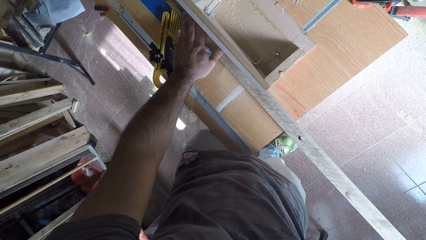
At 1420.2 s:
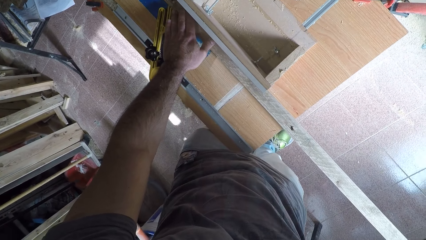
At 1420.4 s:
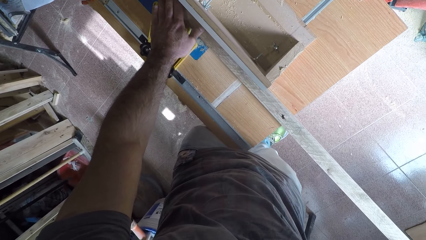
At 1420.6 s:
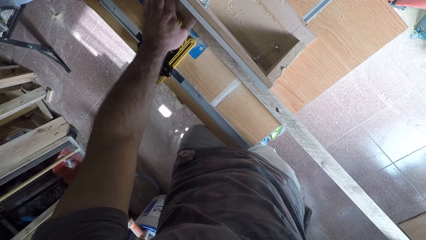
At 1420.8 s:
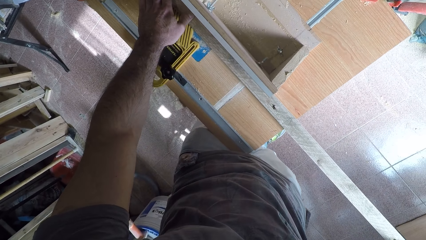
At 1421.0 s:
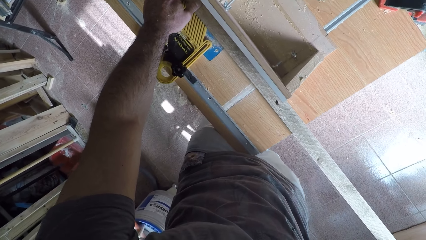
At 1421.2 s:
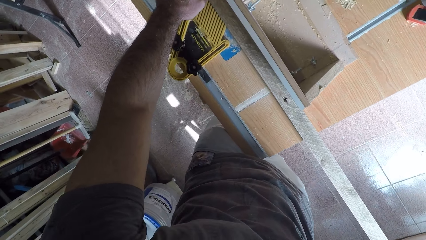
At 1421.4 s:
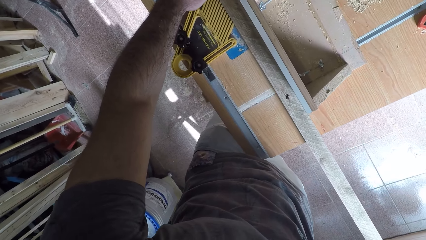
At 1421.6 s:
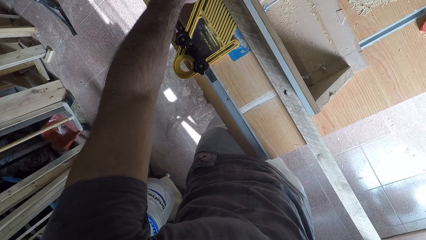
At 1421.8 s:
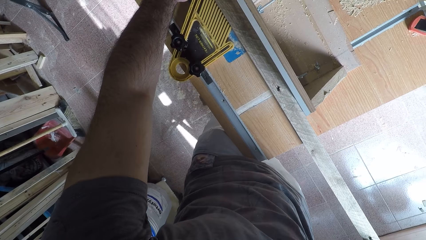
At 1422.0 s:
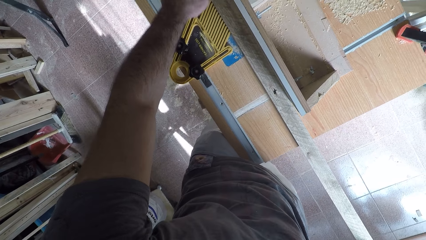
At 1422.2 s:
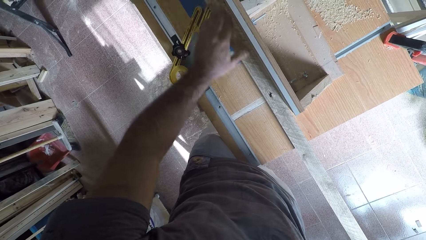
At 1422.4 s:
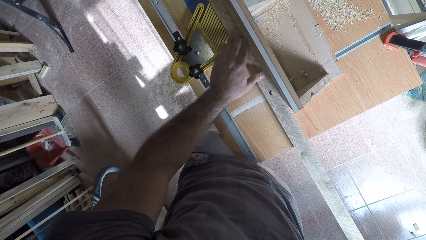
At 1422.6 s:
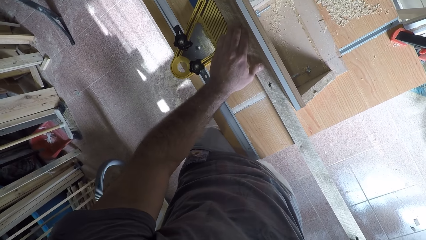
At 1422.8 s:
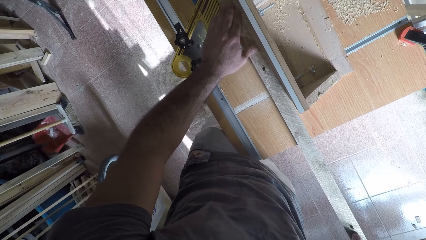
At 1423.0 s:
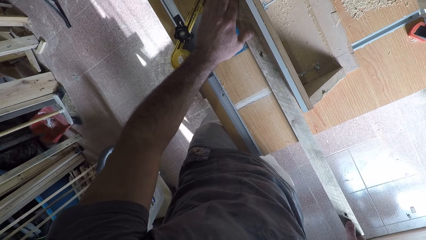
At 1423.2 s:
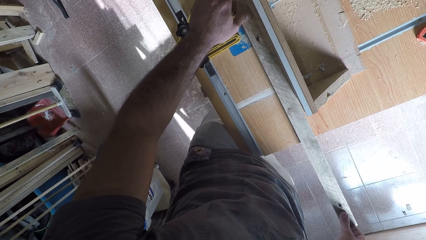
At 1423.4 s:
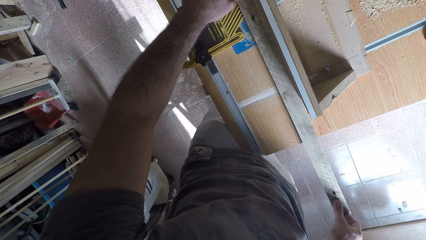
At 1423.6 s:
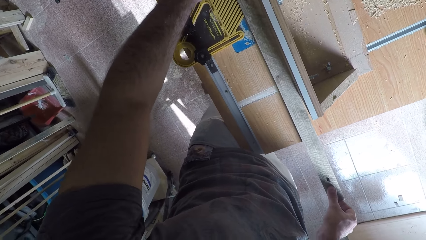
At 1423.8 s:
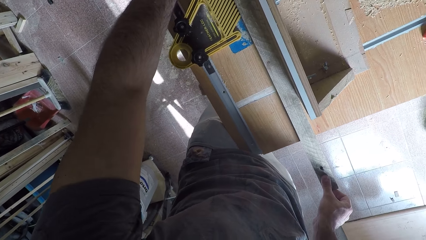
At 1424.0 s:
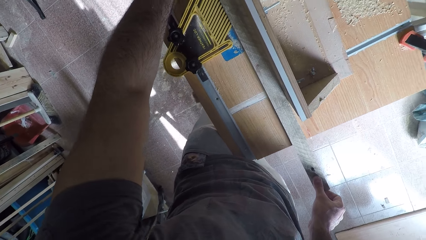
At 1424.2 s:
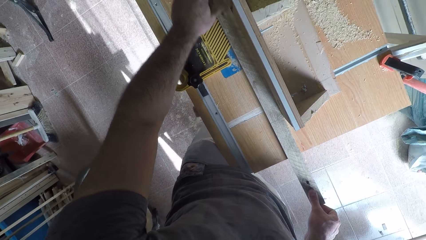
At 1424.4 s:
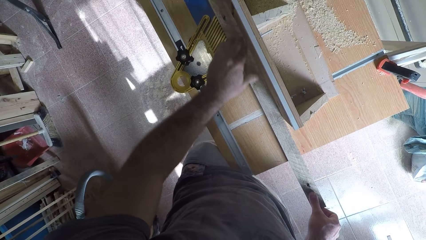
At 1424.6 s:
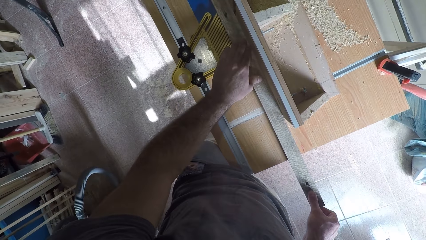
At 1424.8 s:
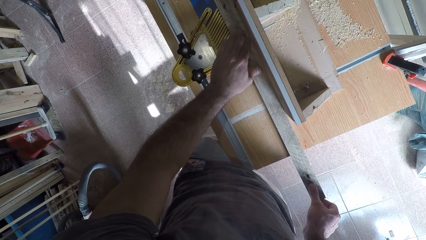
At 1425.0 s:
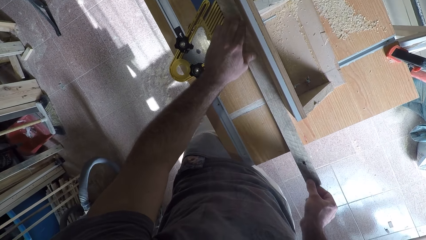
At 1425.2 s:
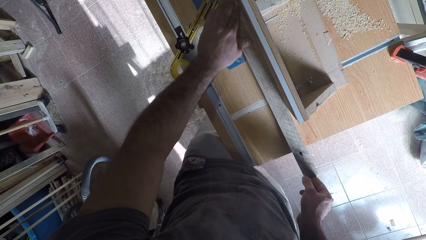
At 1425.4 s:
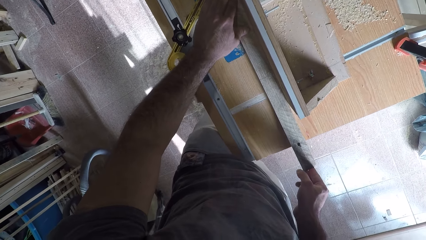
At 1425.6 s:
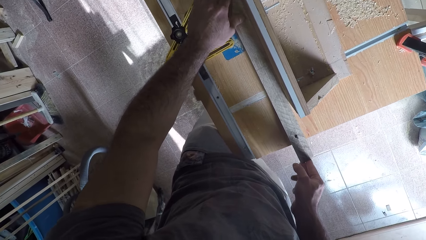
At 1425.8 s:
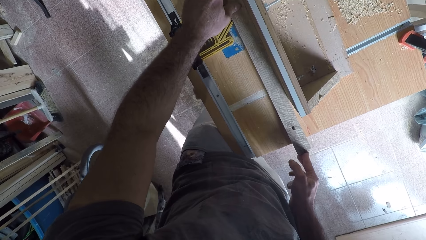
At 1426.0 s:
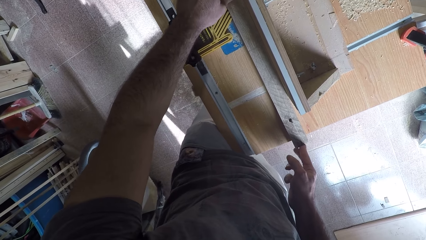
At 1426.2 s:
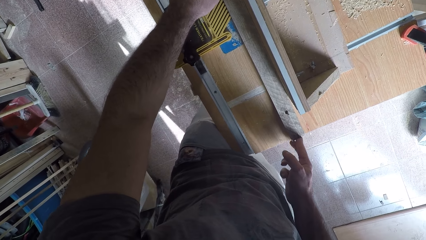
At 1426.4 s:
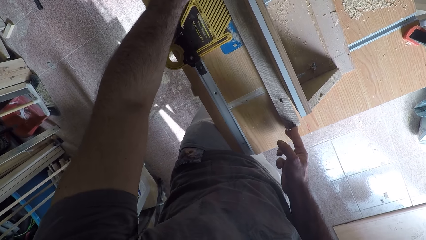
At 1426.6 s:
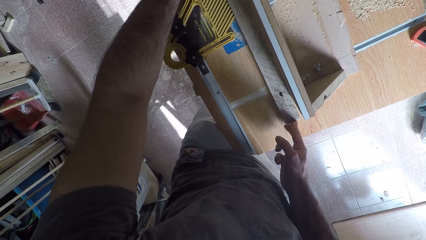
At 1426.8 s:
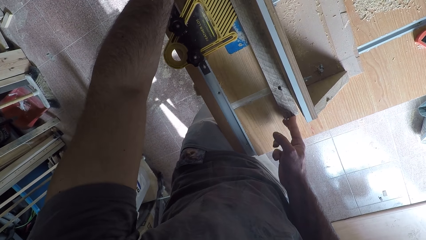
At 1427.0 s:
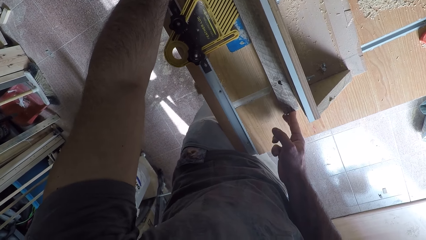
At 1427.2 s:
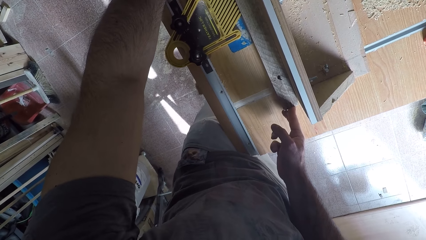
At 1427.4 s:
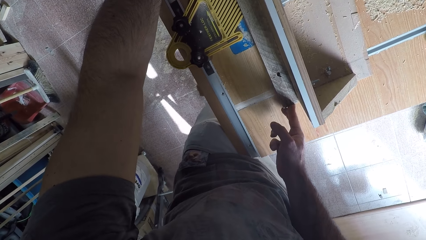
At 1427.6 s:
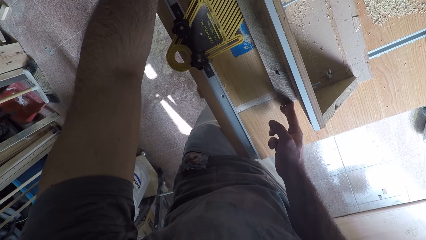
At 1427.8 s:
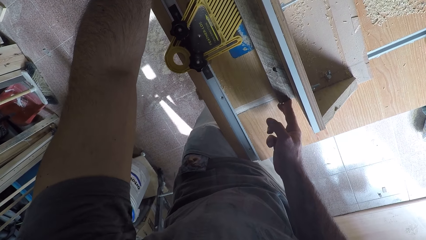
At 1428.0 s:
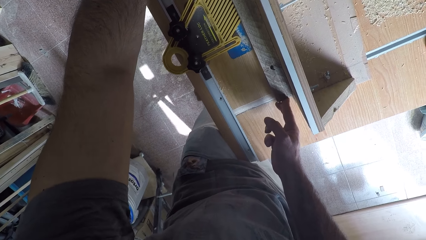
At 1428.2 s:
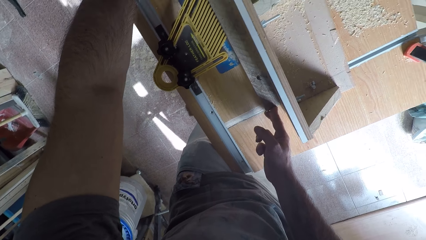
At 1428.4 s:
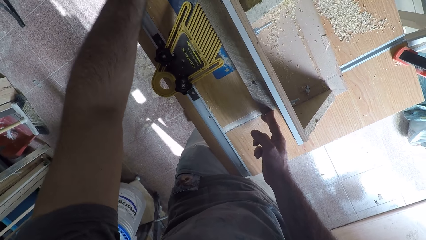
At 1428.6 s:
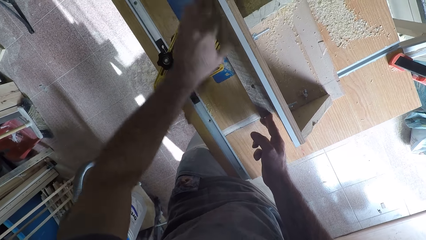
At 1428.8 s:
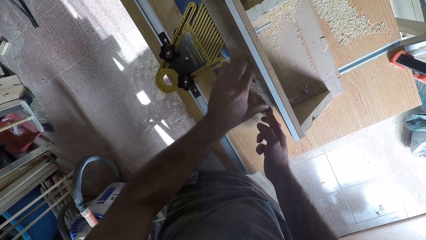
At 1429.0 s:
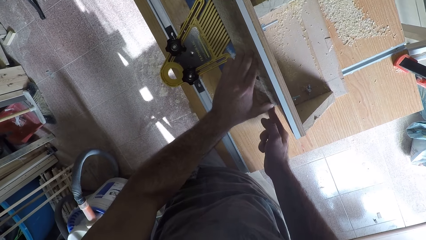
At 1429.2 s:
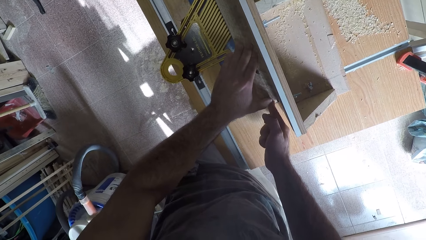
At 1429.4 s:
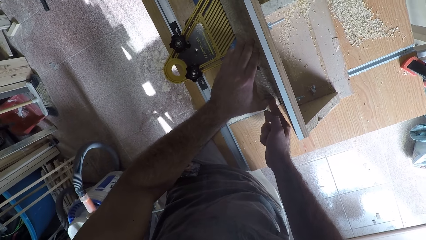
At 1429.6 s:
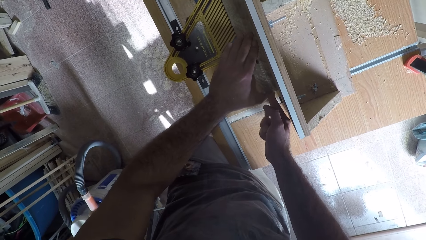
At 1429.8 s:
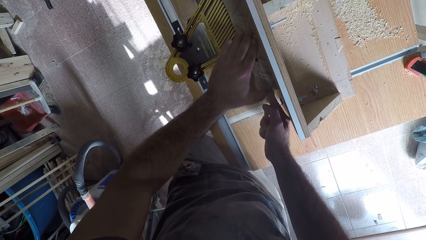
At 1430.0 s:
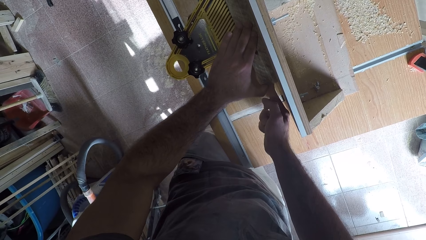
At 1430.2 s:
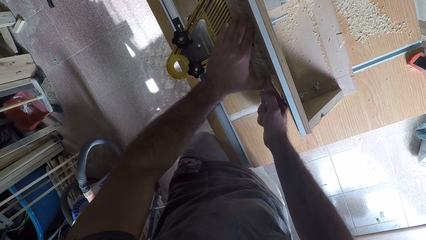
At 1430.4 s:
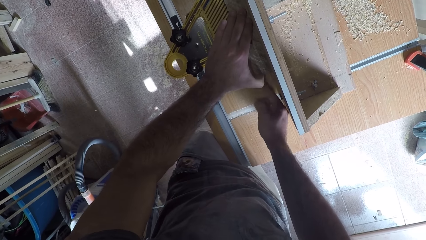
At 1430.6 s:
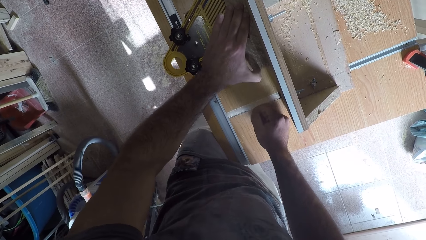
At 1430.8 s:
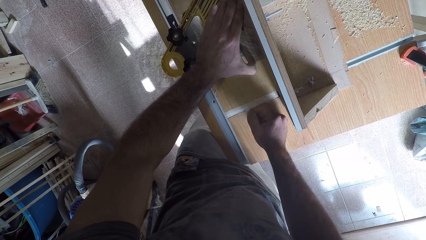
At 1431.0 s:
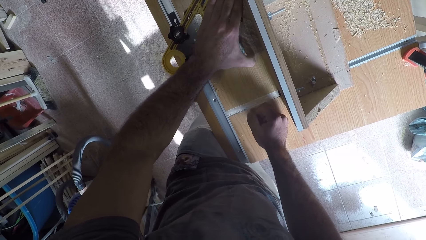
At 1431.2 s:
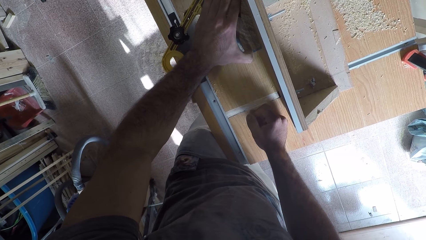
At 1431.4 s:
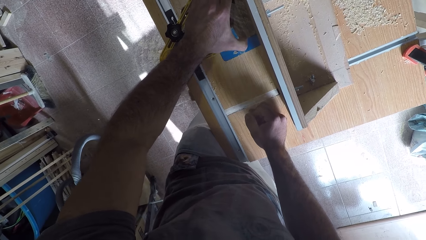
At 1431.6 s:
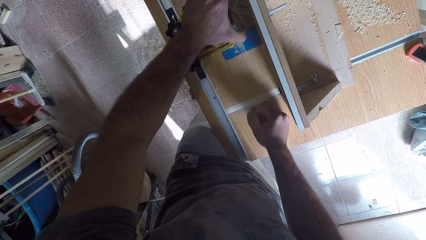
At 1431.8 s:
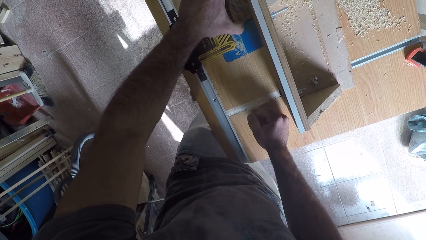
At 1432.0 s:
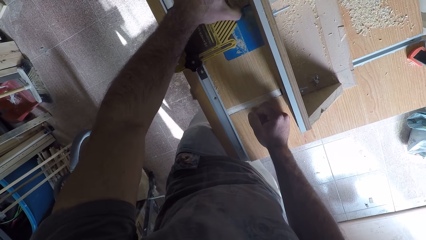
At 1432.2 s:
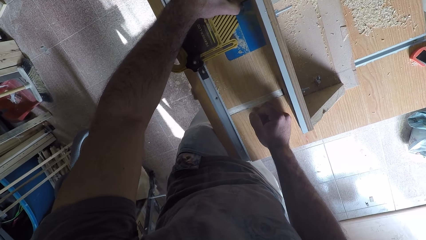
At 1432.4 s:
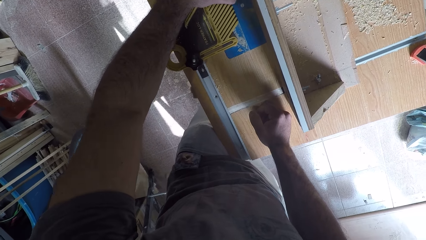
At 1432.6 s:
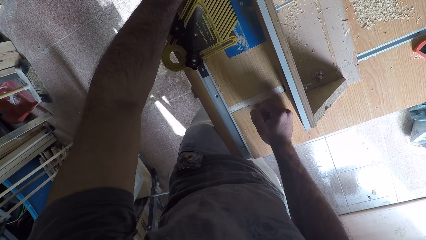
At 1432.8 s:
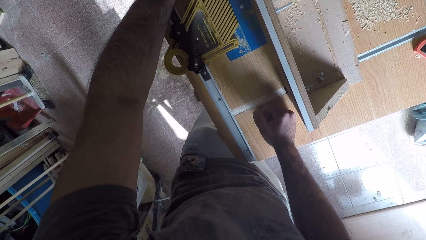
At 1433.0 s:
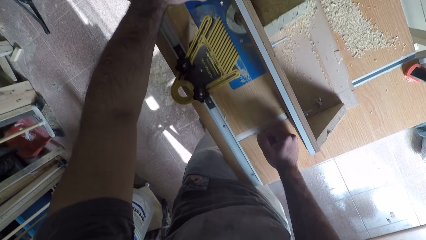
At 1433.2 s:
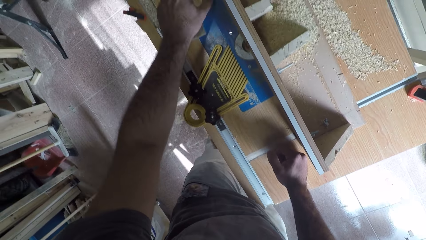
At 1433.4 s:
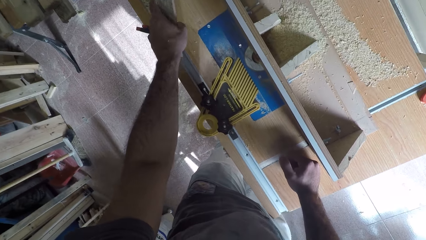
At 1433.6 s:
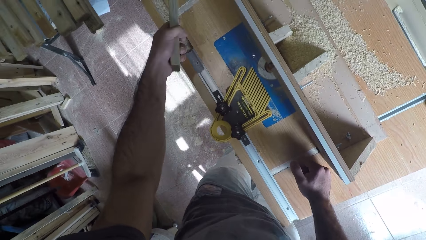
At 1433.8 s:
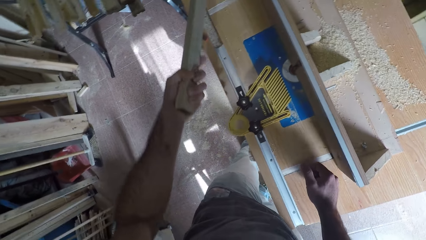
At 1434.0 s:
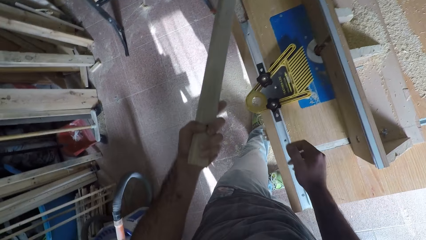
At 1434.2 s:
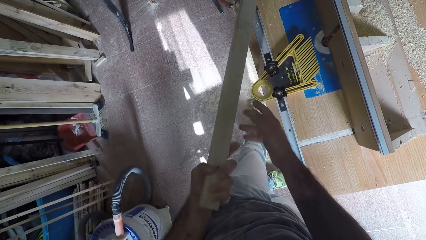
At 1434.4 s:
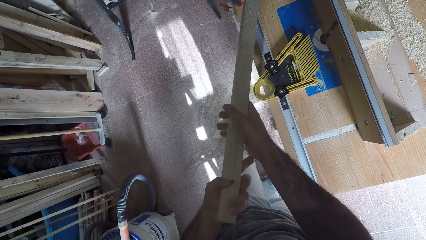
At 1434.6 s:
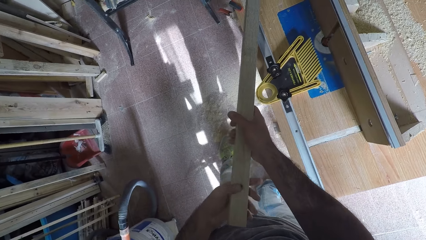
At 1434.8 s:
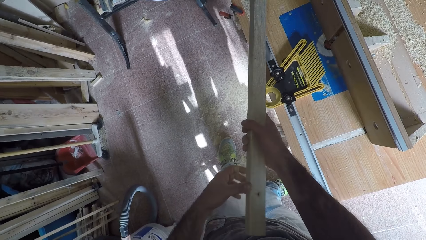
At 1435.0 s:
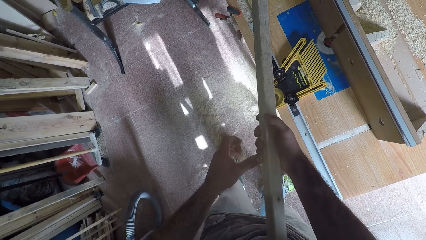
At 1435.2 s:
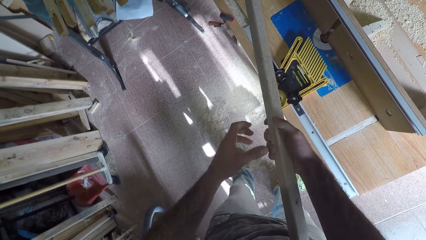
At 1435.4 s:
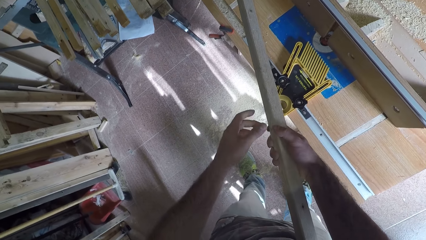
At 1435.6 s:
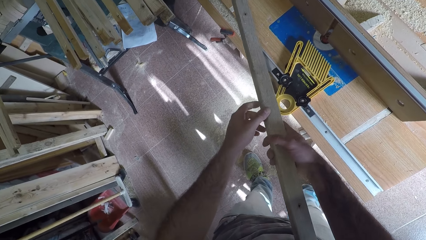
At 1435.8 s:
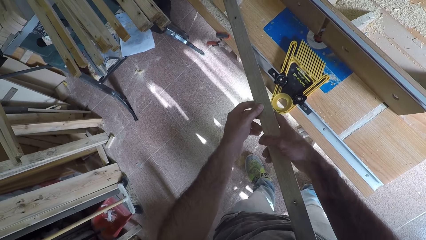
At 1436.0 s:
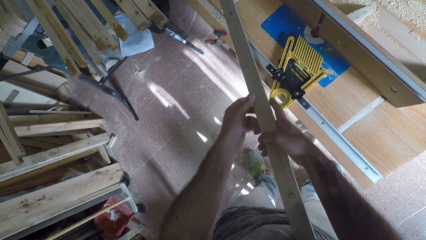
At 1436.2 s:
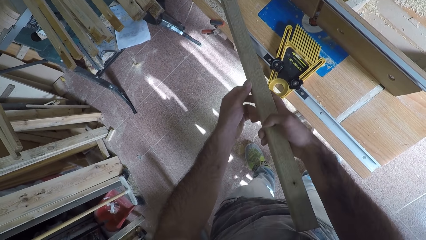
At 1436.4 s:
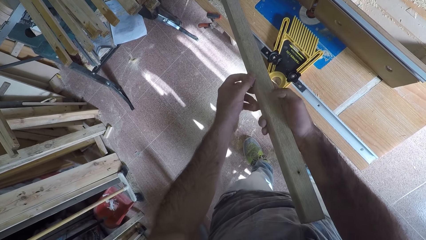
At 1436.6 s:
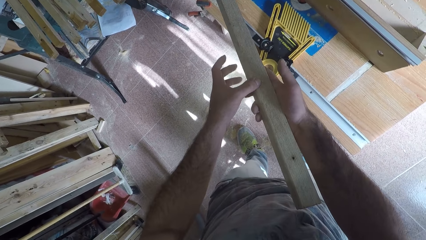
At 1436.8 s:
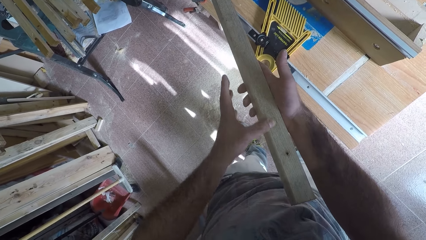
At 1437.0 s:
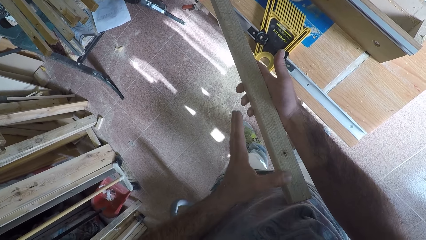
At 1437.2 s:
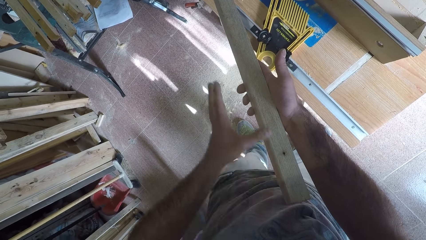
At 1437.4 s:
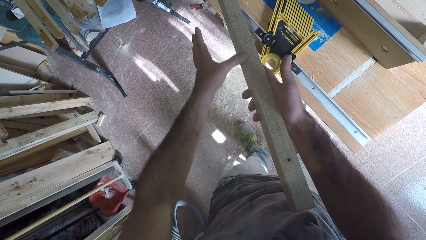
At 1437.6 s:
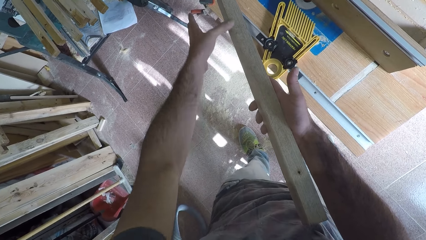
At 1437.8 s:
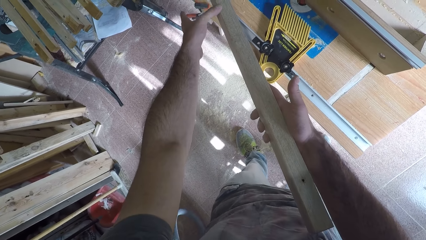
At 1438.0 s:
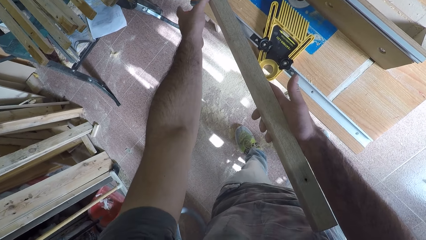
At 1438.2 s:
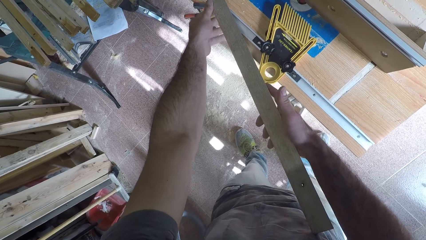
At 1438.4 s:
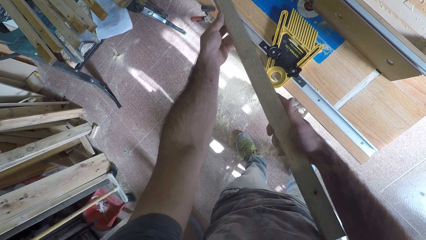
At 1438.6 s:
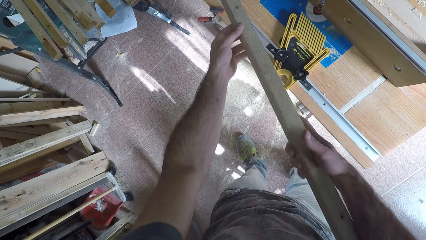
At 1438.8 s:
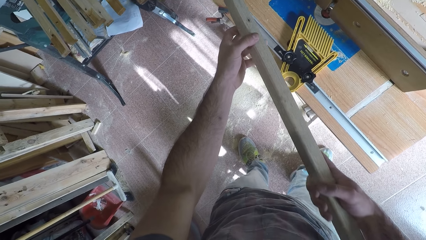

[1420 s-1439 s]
The camera wearer adjusts the wood or timber with his right hand. He touches the table cutter or circular saw machine. He takes the wood off the circular saw machine with his left hand. He stares at the timber. He feels the surface of the wood with his left hand.
